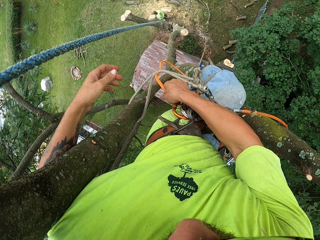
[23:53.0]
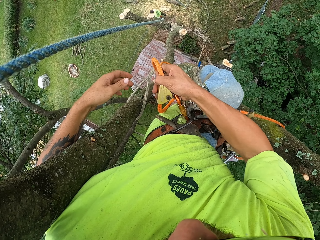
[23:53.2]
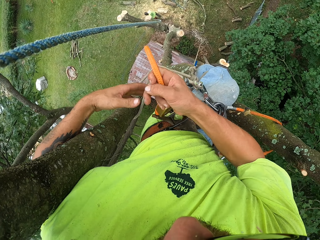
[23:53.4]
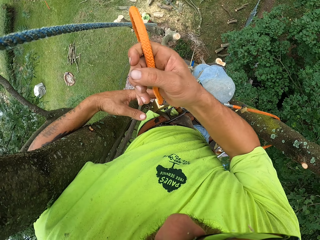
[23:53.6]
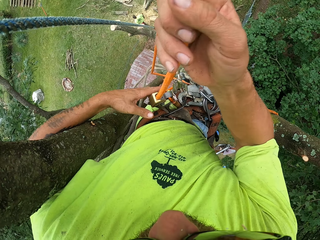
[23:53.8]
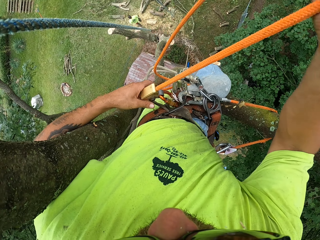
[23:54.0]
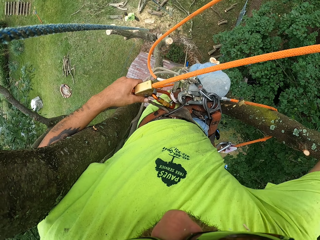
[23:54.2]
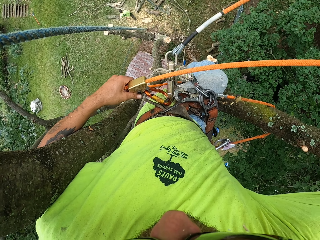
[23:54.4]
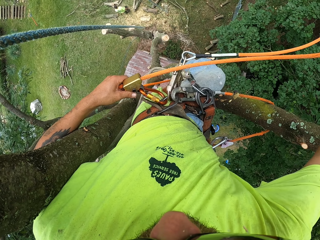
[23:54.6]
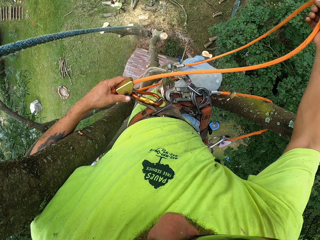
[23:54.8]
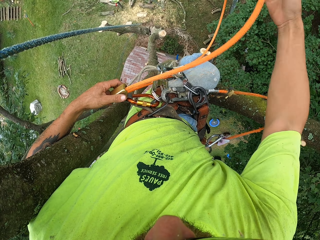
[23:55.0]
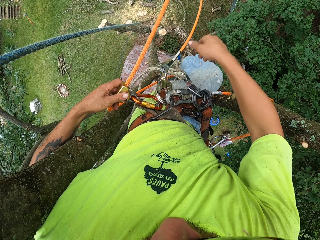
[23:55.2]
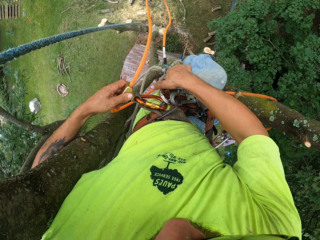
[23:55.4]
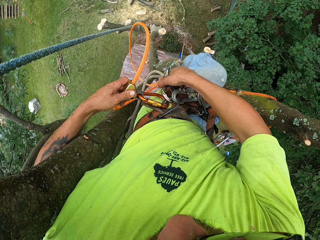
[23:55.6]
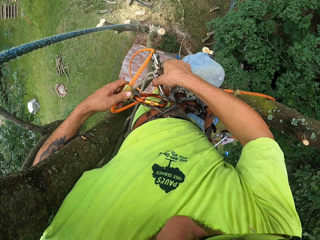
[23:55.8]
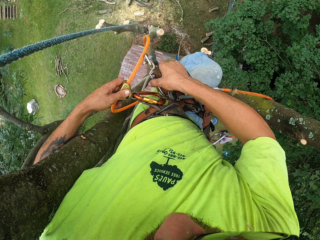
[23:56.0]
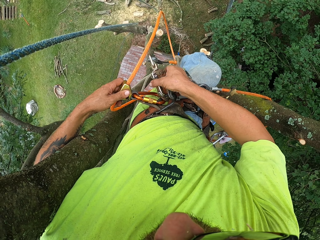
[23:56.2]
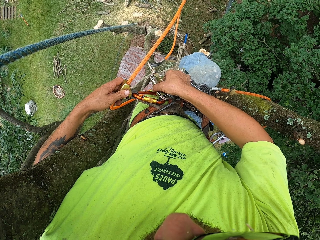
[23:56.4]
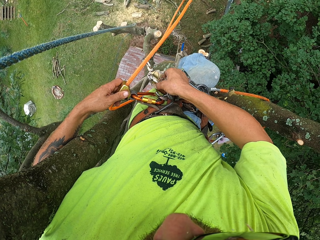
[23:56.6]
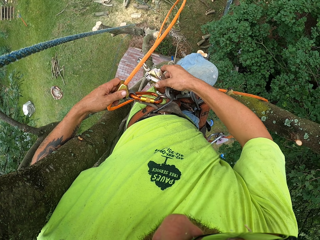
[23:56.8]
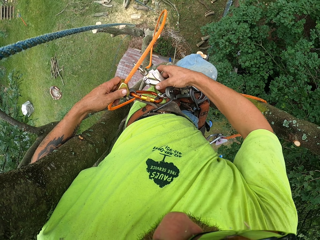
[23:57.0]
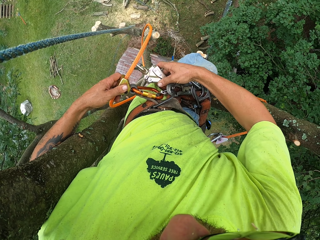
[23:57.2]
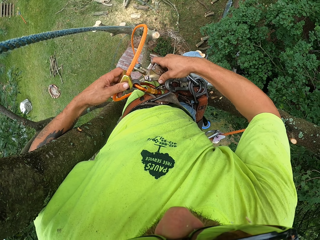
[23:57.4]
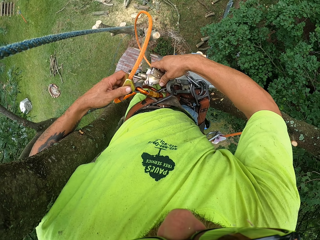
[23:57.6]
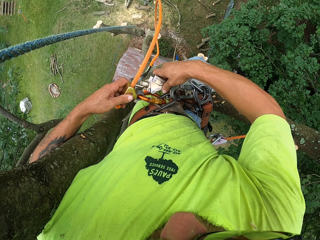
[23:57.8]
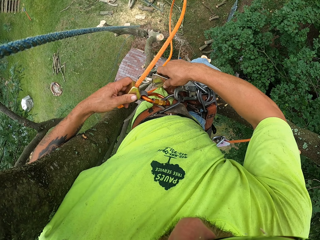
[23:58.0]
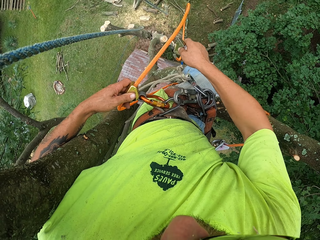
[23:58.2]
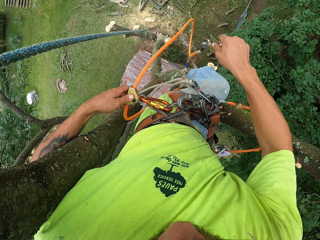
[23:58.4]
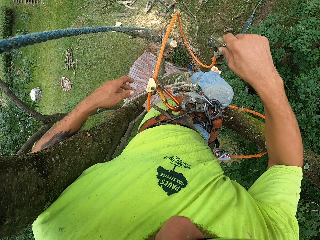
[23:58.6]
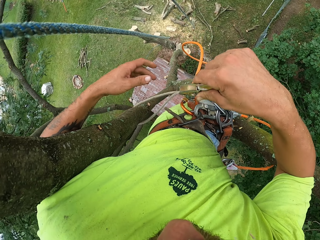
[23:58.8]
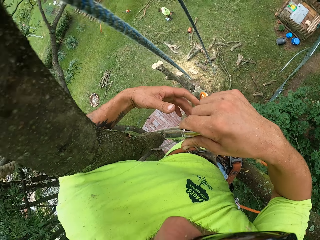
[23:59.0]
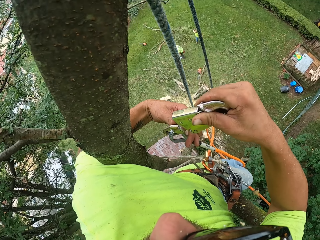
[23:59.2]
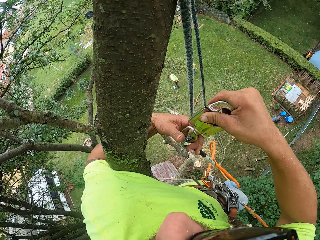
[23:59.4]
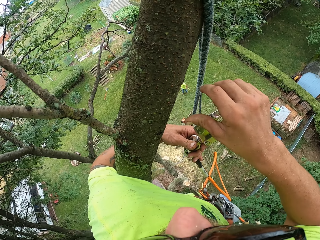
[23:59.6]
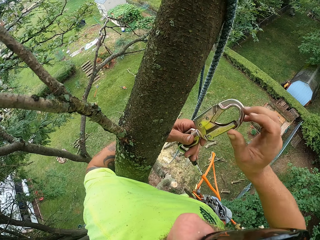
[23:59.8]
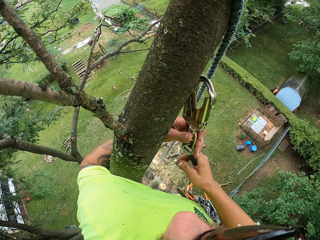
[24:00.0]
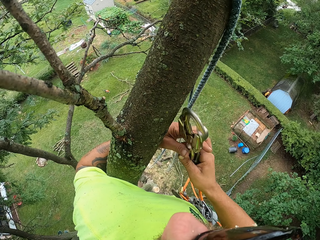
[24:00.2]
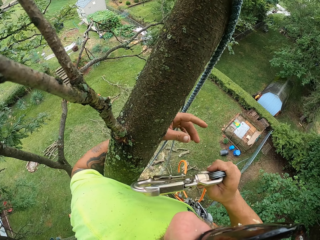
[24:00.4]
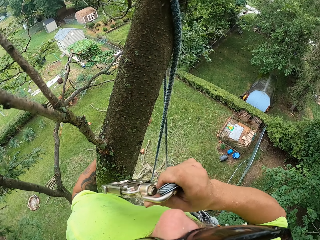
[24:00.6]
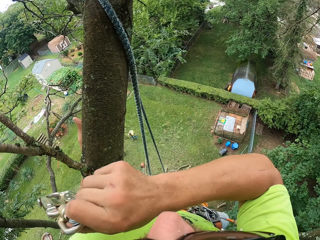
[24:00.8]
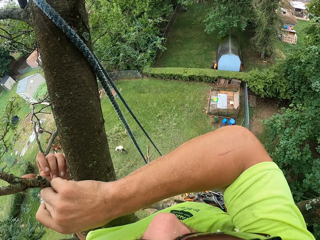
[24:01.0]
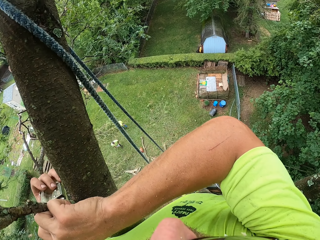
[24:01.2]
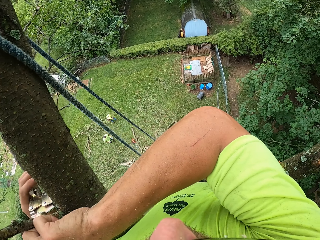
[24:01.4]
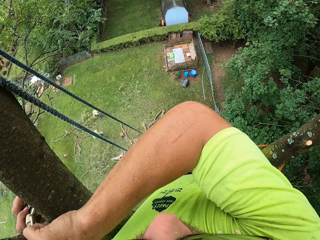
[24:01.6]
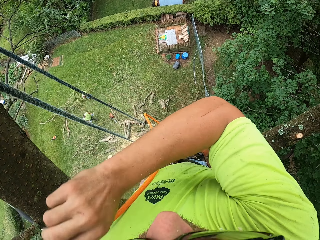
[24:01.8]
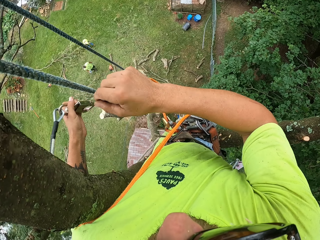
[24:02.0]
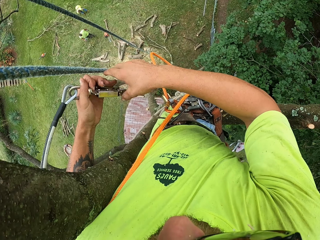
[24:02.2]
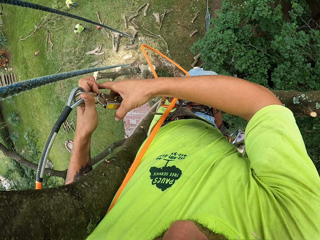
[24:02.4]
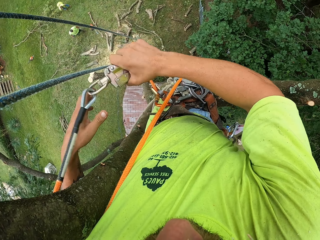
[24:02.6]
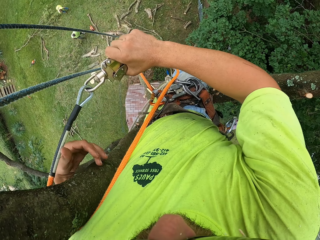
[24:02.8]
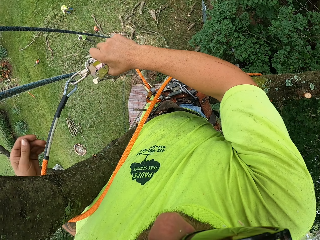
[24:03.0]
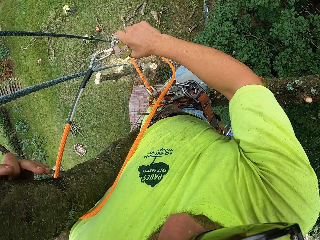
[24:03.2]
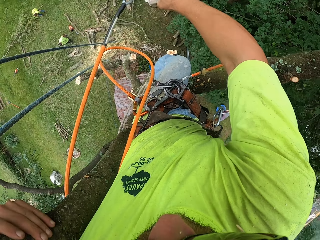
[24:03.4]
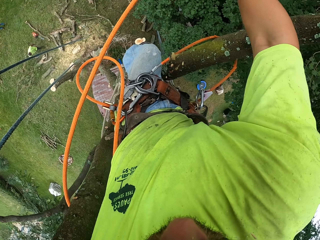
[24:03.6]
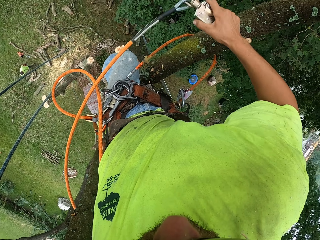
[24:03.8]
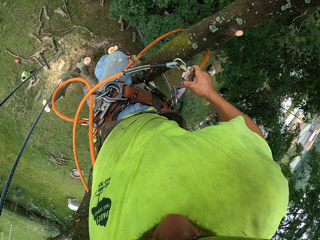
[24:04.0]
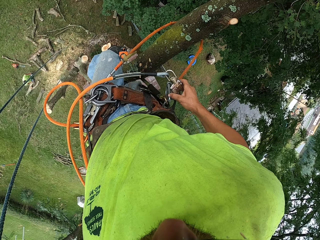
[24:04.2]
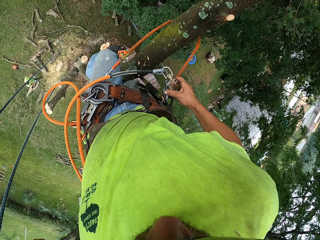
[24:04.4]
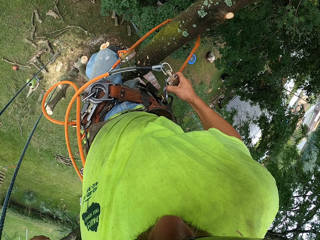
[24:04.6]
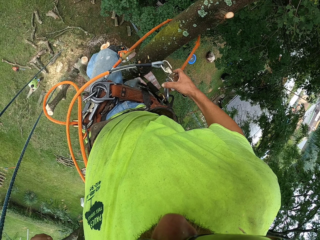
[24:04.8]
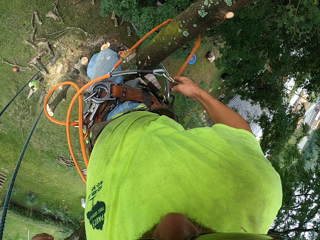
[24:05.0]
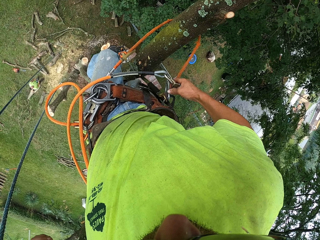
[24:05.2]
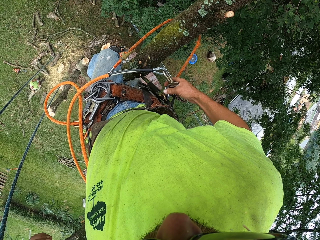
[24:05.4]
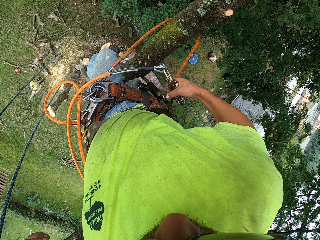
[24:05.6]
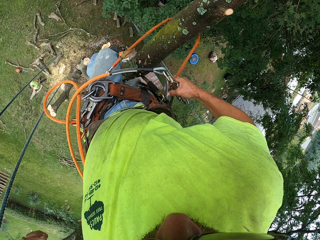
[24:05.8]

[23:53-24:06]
The camera wearer holds a rope. He unhooks a hook rope from the tree climbing harness on his waist with his right hand. He loops the hook rope round the tree with both hands. He passes the hook rope from his left hand to his right hand. He ties the rope on a tree. He pulls the hook rope round the tree with his right hand.

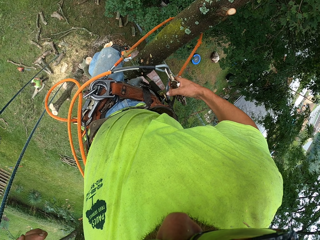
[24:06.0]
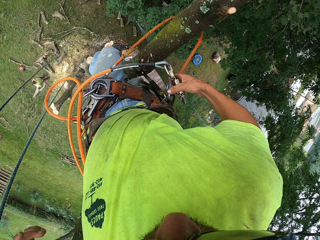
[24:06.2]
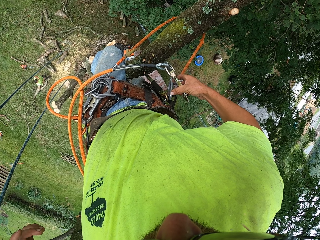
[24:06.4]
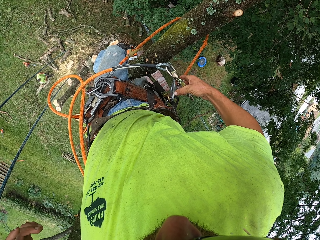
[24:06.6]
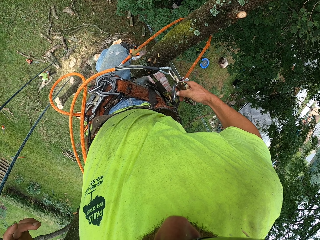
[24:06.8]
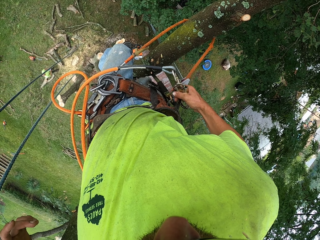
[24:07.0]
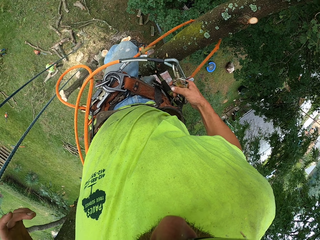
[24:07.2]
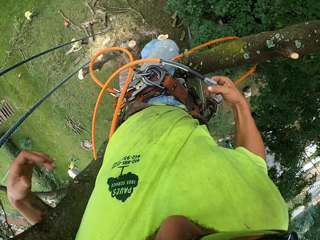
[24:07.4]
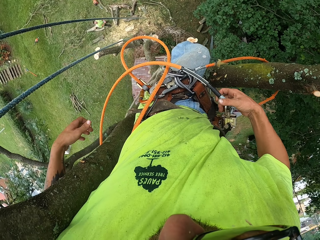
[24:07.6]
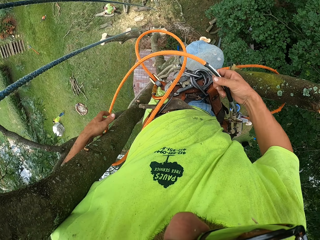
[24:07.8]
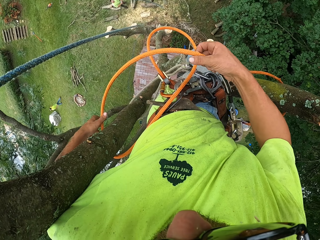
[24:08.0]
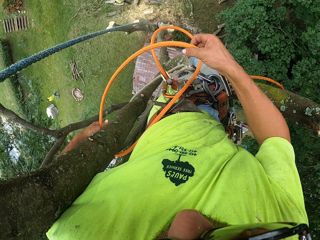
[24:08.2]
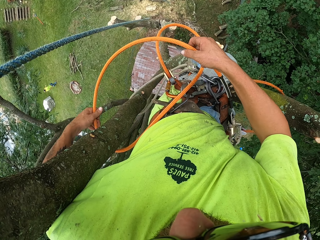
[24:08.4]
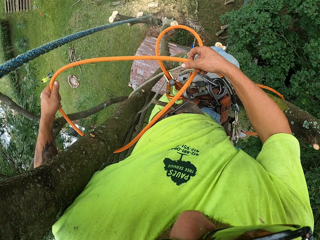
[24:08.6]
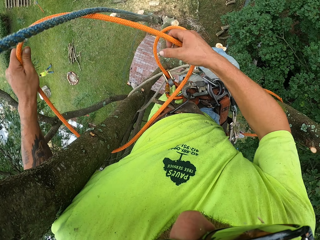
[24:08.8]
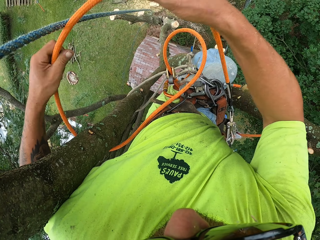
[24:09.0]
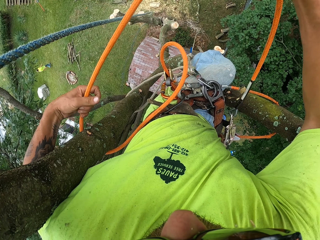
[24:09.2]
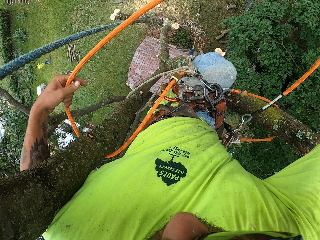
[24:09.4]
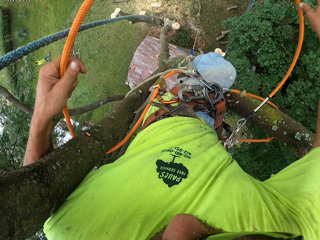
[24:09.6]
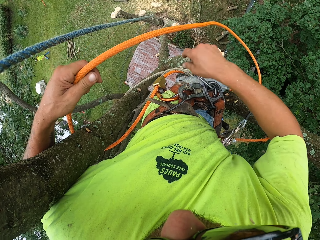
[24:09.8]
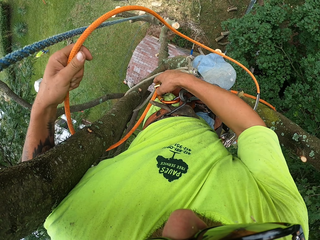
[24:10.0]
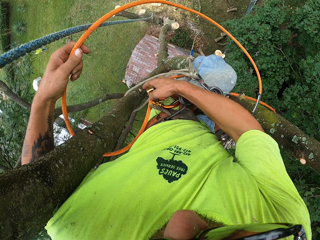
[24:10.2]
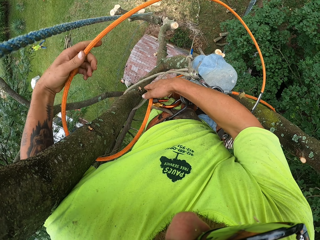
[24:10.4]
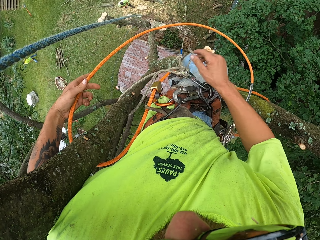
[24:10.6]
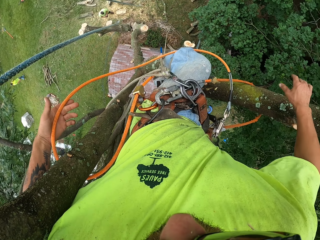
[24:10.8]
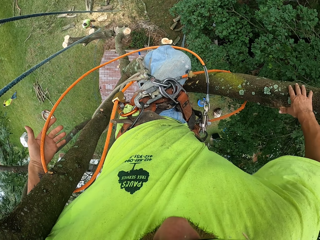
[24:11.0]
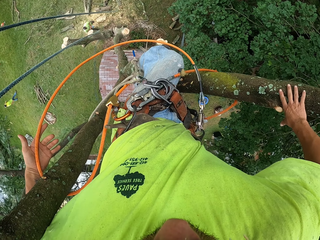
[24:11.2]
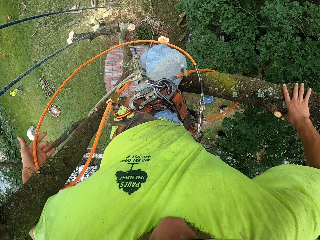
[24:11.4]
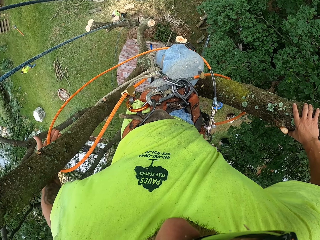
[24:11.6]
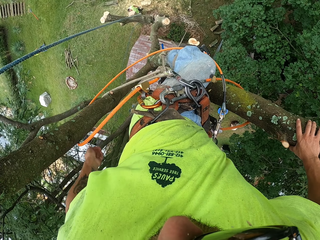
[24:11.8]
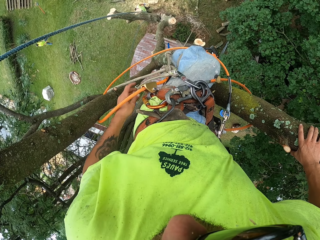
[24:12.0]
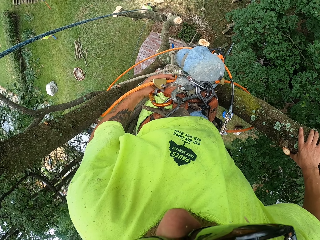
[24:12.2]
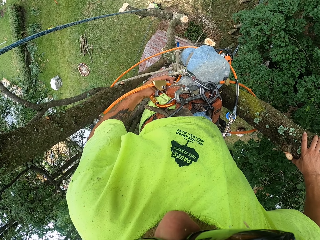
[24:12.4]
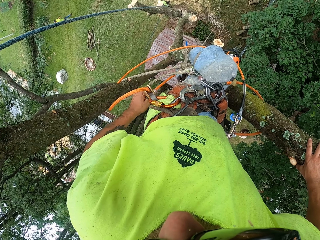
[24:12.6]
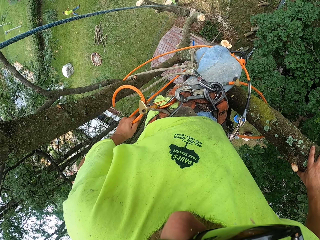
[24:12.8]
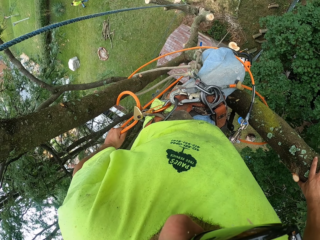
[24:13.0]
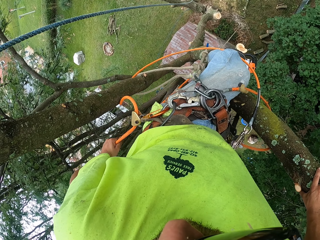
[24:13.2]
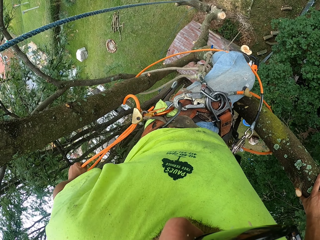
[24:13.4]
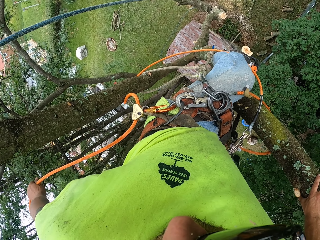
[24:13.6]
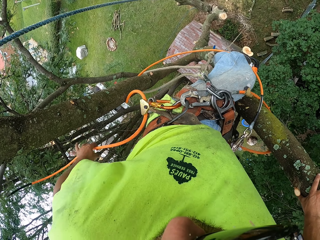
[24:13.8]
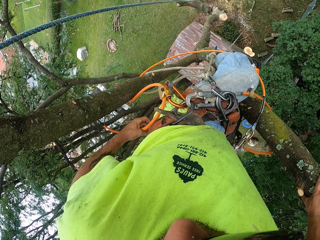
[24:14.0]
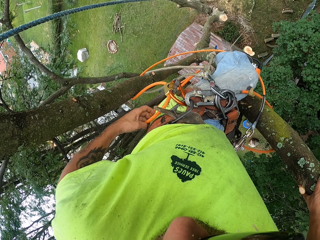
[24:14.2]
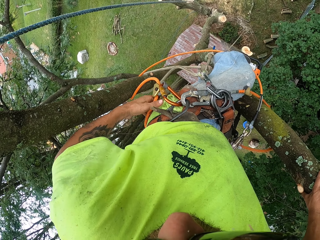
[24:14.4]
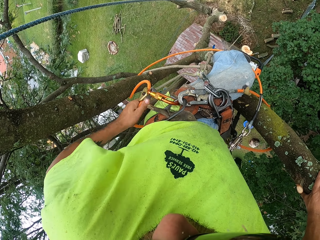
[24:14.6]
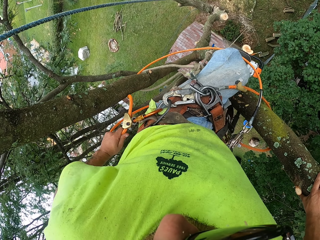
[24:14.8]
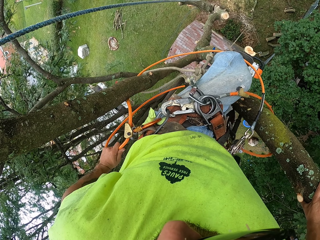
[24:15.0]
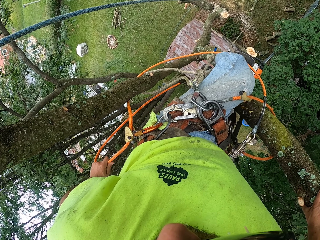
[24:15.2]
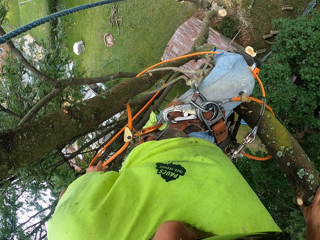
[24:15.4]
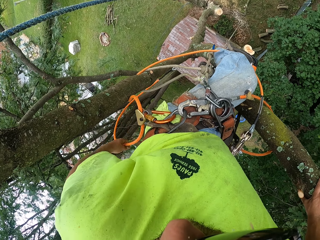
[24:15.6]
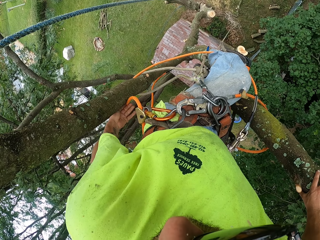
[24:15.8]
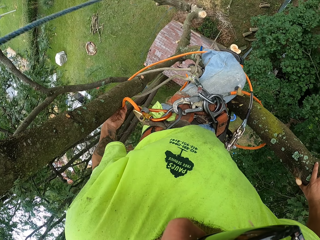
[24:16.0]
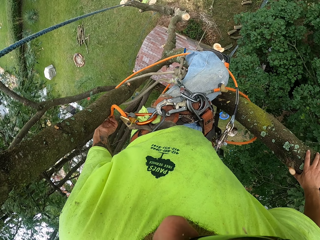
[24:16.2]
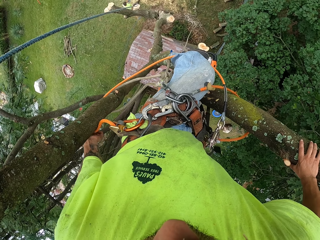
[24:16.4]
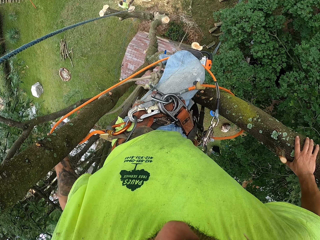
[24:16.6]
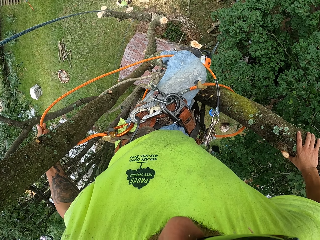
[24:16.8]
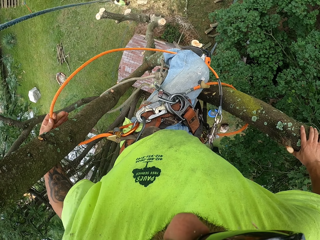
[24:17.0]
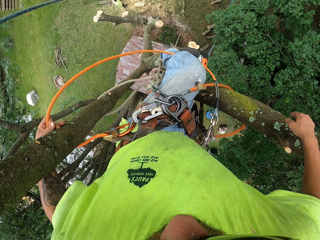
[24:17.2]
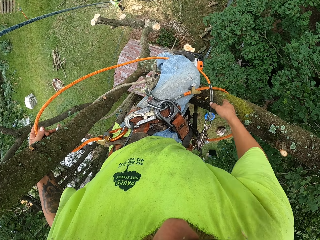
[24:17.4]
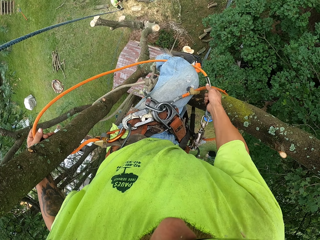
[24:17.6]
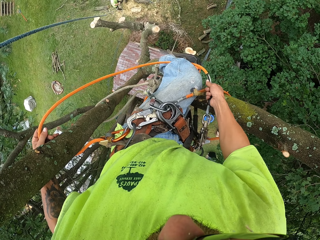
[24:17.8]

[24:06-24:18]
The camera wearer hooks the hook rope on the tree climbing harness on his waist with his right hand. He adjusts the hook rope round his waist with both hands. He pulls the hook rope round his waist with his left hand.
